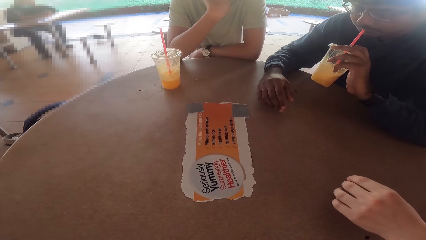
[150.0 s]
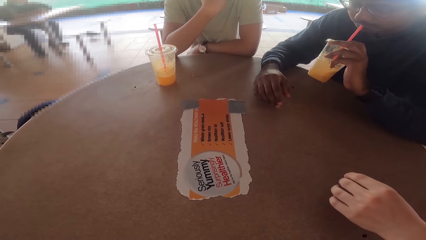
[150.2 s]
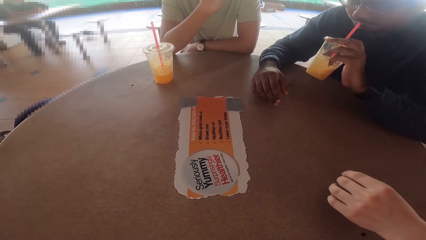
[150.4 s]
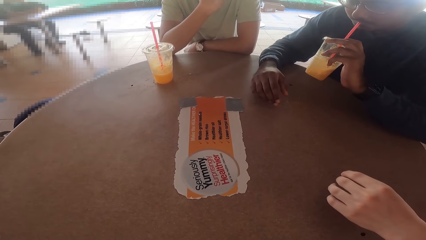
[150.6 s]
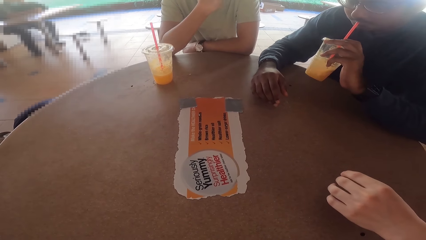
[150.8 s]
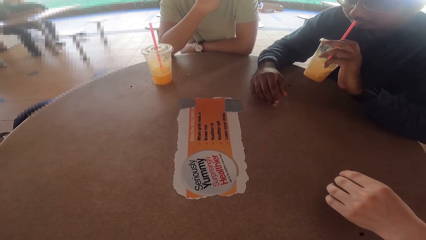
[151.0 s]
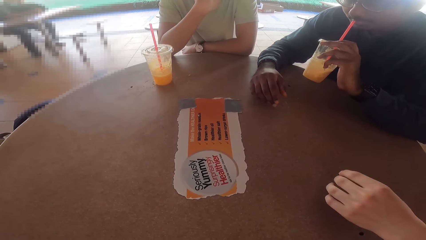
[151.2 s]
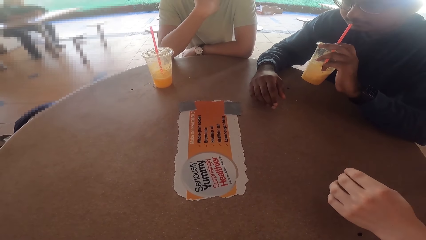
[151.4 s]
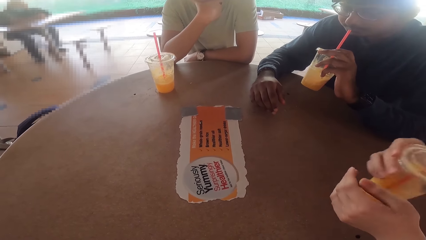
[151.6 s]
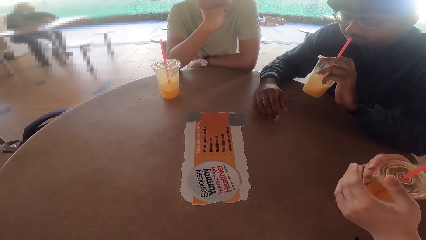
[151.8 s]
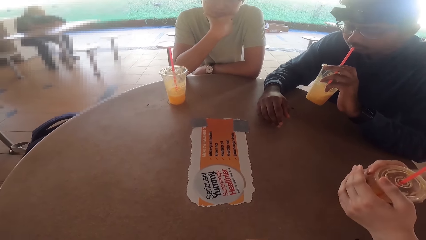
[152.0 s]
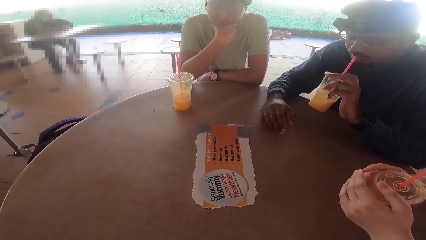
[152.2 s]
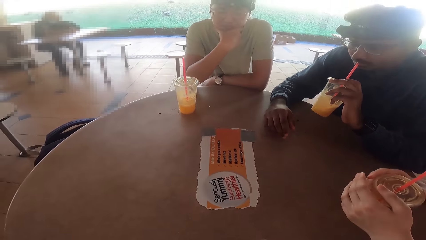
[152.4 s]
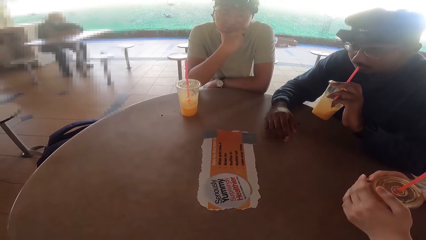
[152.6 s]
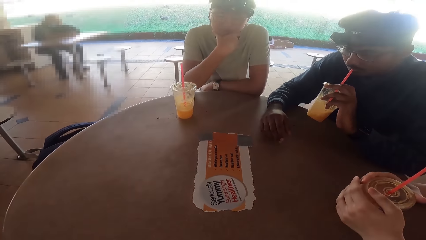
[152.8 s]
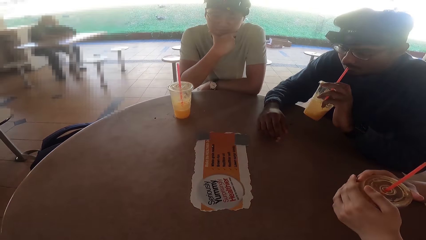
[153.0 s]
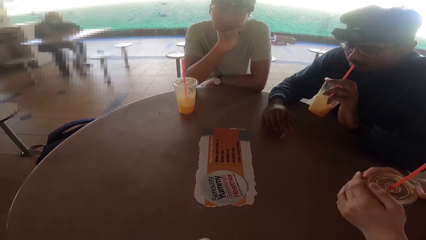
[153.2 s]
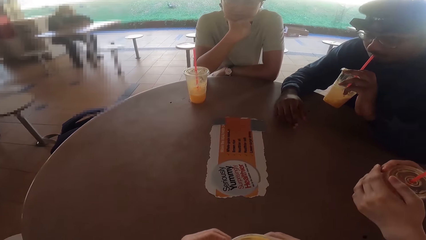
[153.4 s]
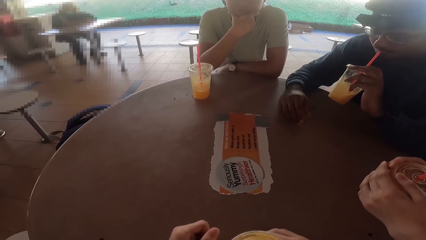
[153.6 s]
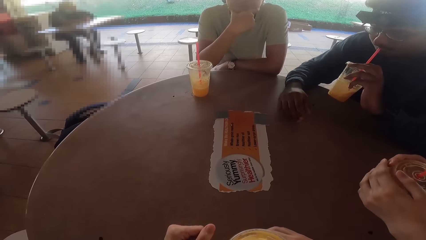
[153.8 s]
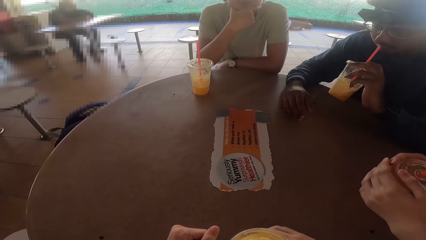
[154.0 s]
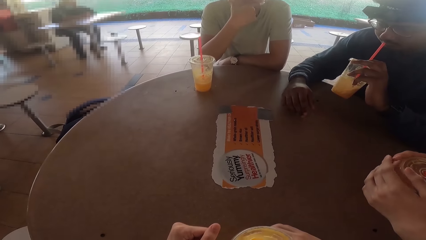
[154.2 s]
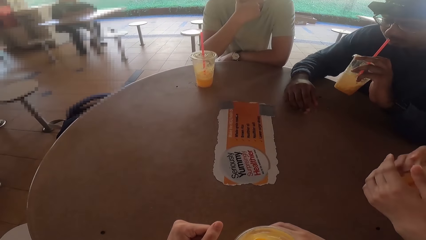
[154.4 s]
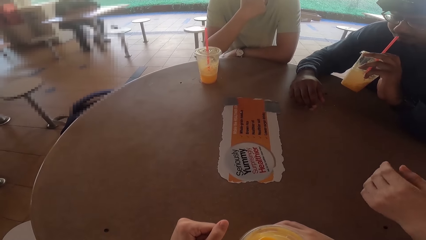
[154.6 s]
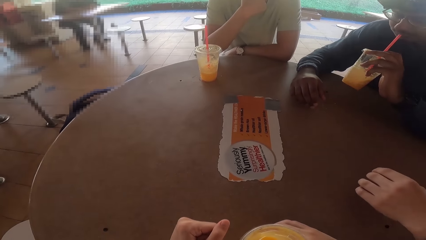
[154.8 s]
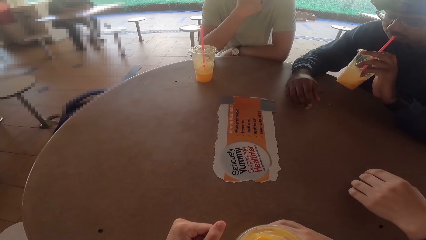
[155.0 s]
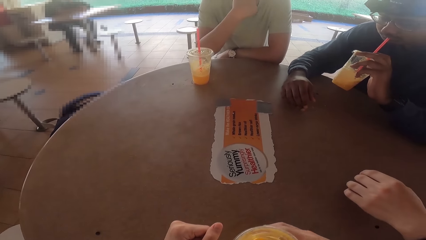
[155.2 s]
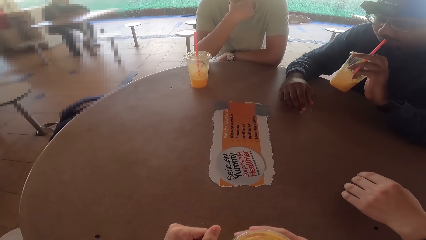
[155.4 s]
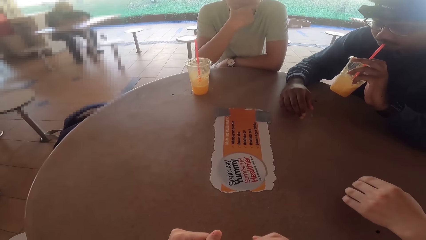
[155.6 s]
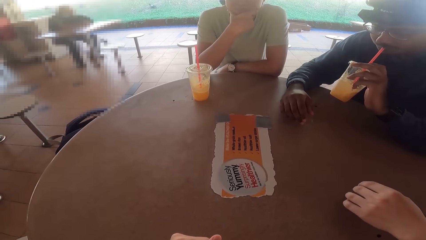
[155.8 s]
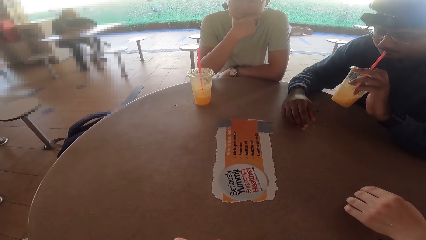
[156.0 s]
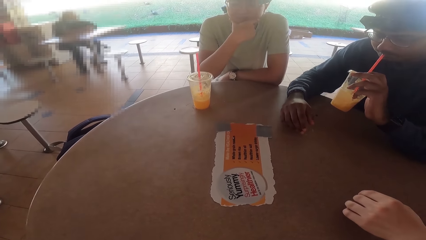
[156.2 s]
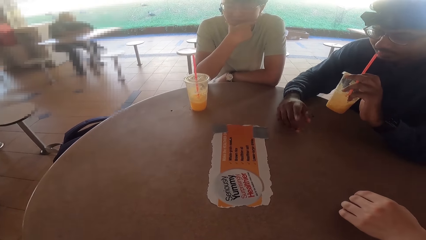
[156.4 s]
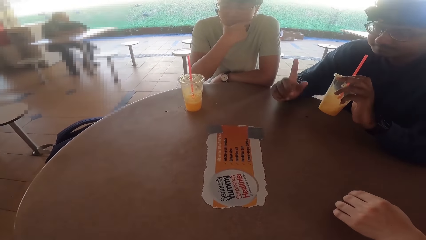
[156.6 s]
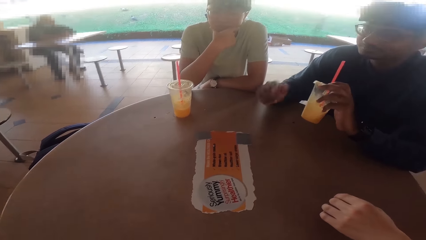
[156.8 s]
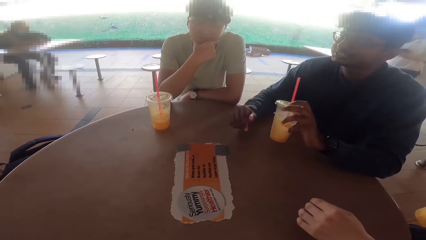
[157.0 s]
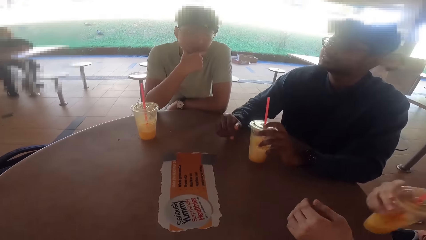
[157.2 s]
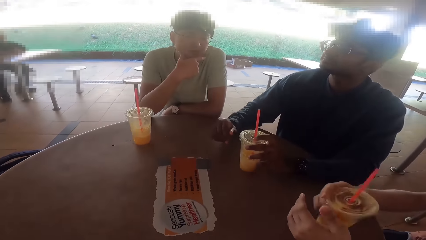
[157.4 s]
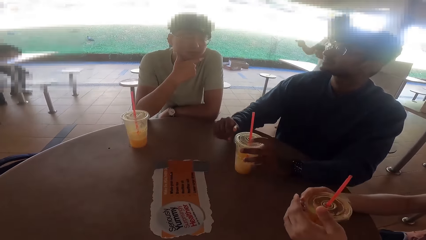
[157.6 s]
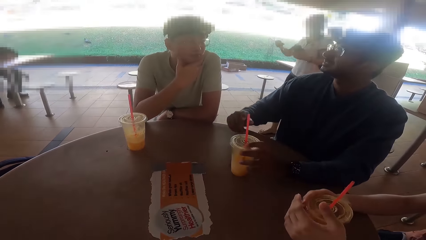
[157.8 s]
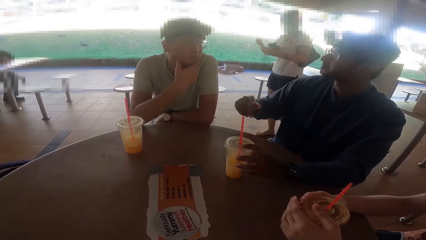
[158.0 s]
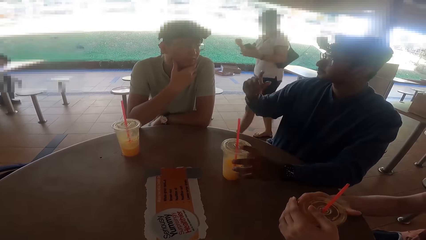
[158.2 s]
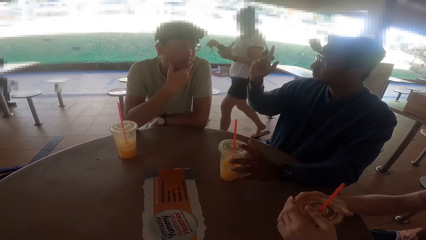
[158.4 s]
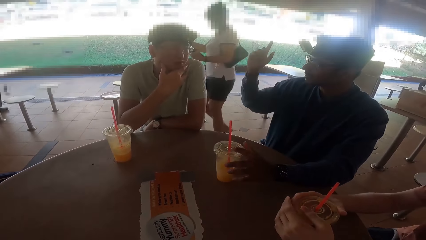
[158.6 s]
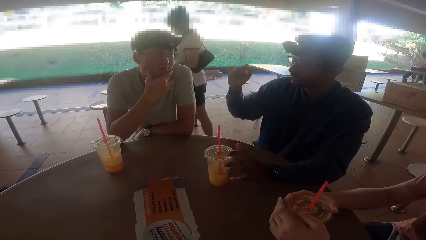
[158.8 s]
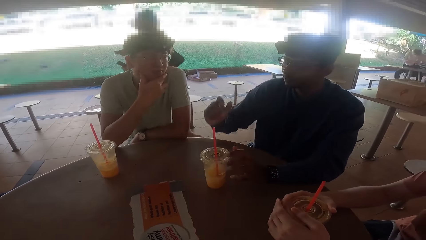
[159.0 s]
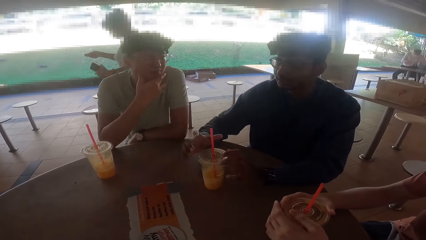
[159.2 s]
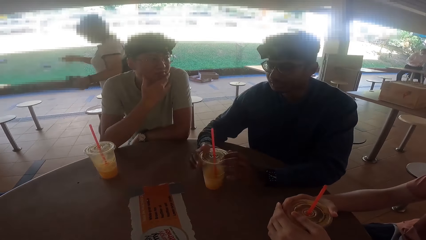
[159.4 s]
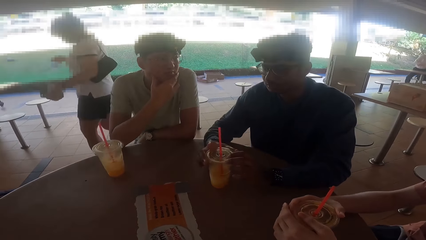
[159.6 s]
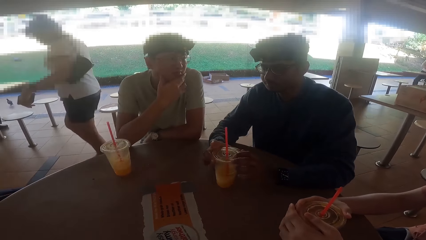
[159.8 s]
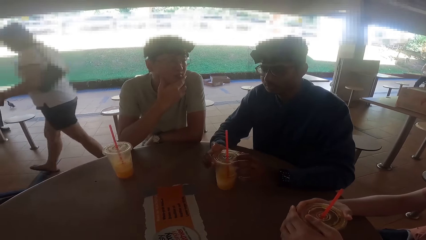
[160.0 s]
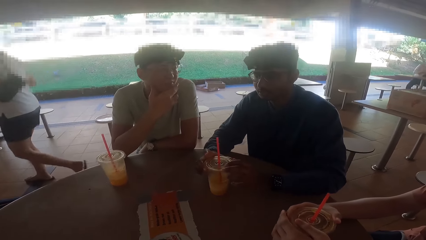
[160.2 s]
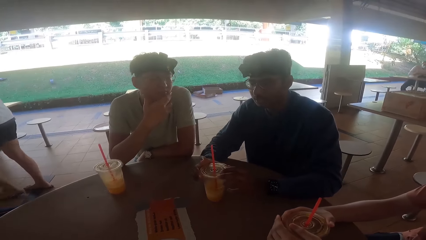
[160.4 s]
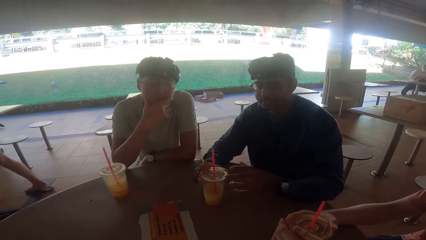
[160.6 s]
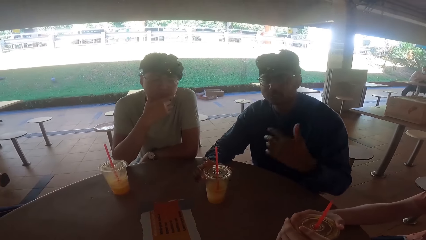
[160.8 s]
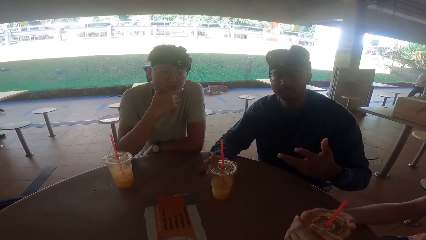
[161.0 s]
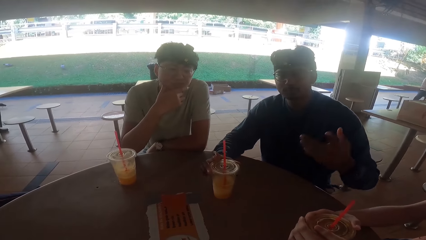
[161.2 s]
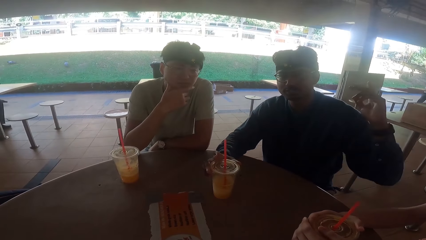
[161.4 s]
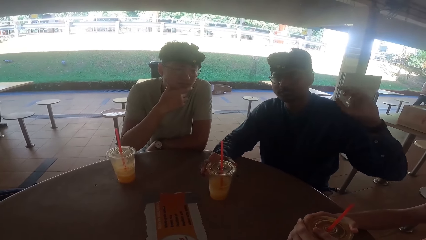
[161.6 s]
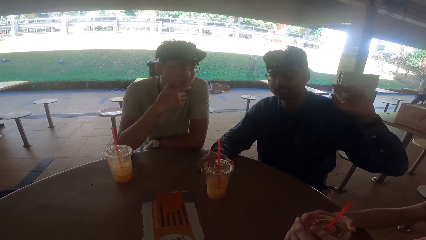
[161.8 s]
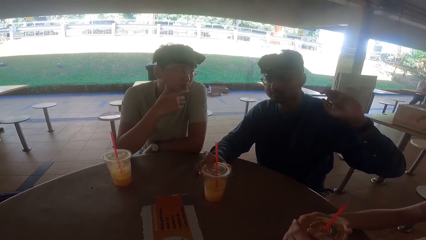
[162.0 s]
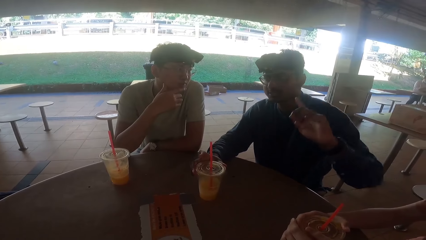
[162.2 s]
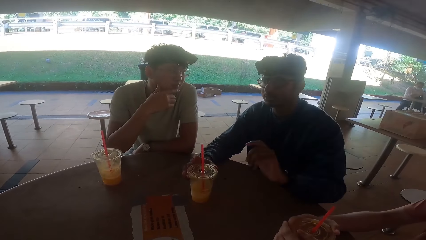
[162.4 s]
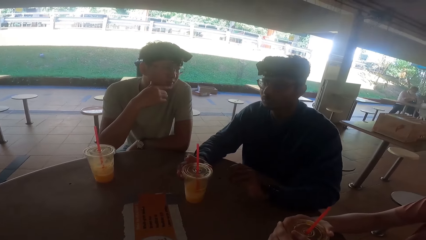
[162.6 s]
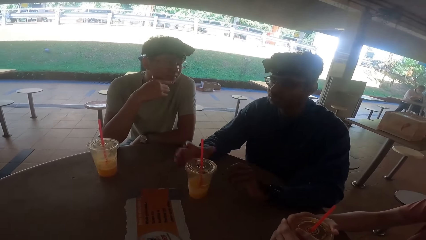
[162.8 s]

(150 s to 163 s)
A person talks to the camera wearer, another person and a third person. The first person puts the juice on the table.

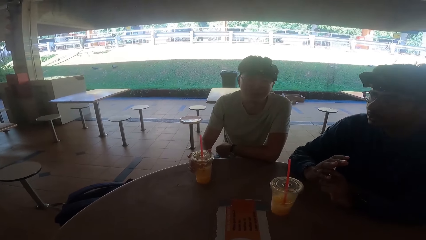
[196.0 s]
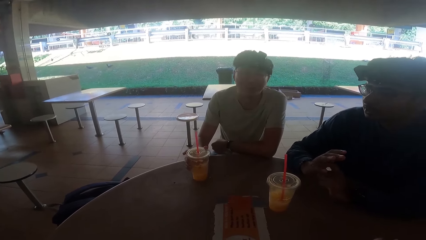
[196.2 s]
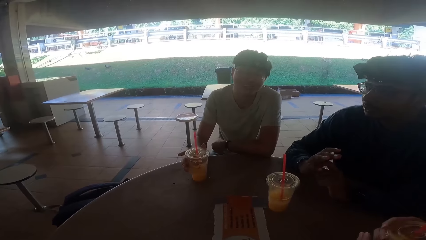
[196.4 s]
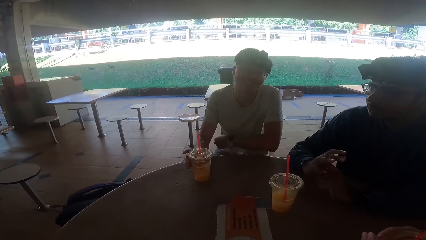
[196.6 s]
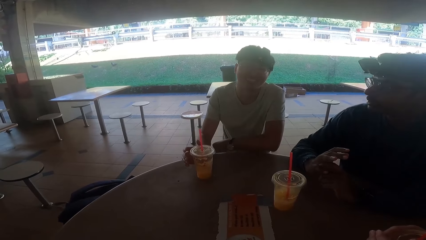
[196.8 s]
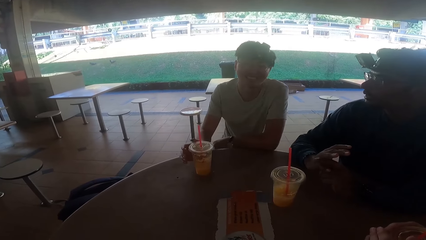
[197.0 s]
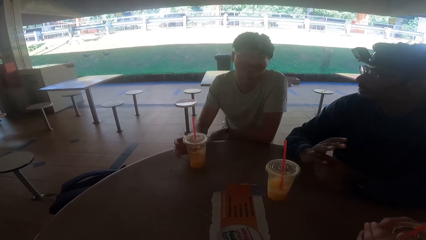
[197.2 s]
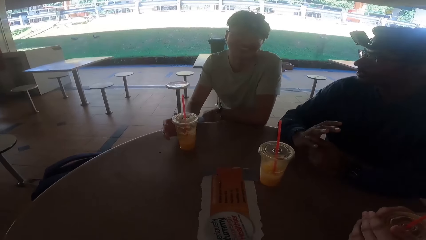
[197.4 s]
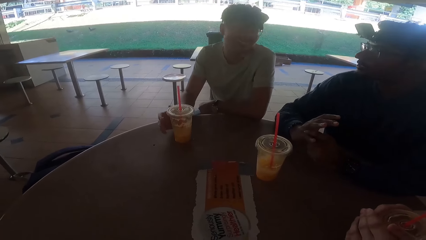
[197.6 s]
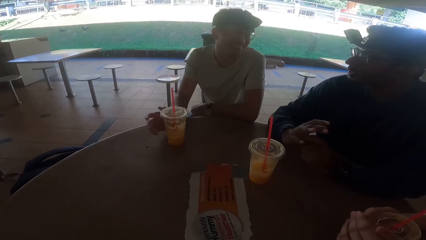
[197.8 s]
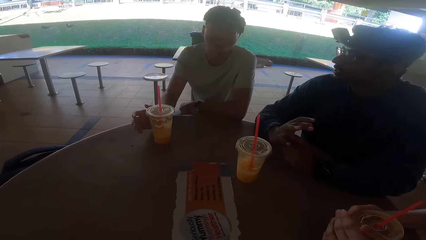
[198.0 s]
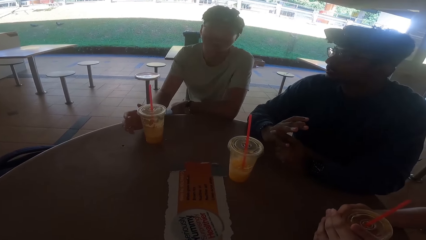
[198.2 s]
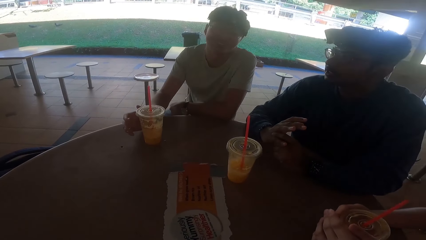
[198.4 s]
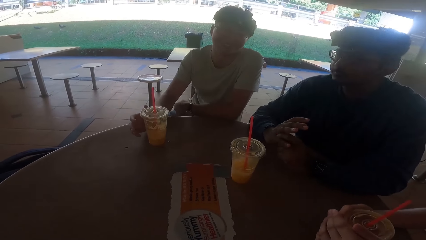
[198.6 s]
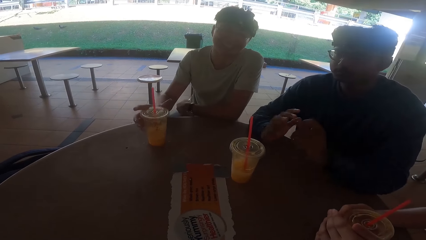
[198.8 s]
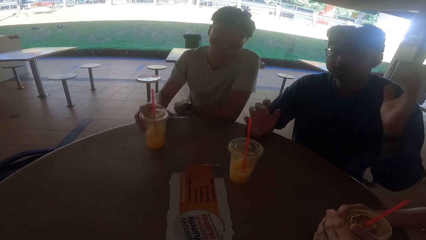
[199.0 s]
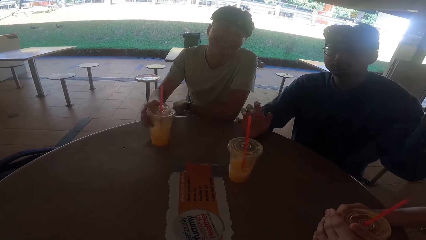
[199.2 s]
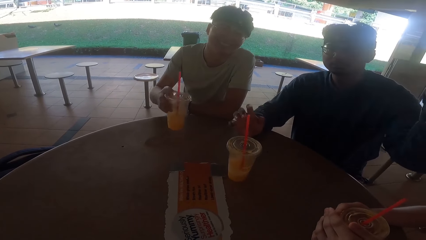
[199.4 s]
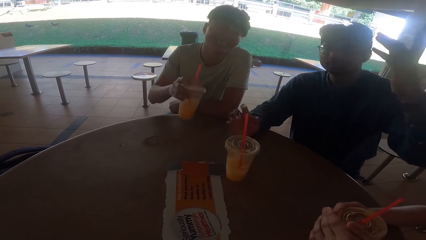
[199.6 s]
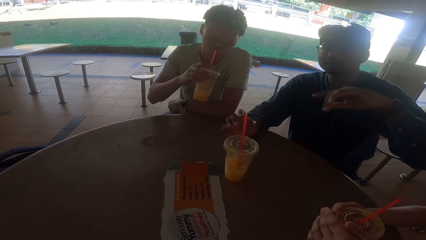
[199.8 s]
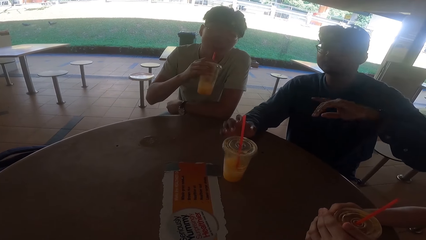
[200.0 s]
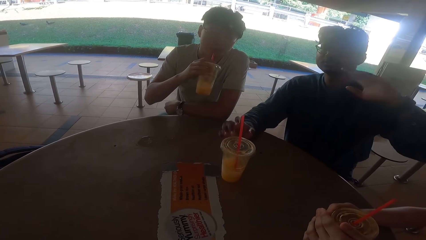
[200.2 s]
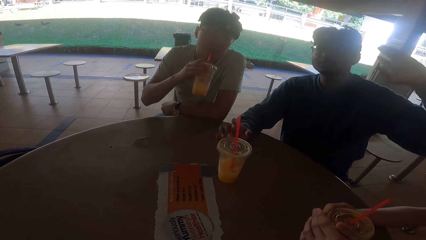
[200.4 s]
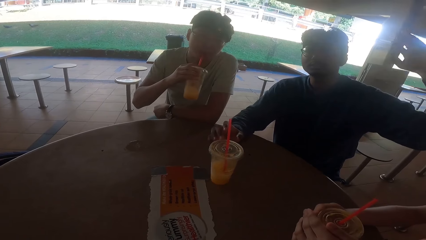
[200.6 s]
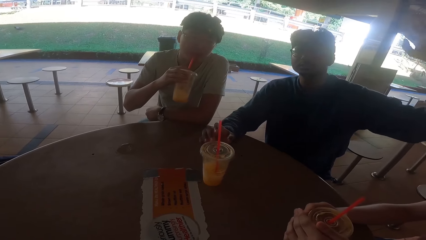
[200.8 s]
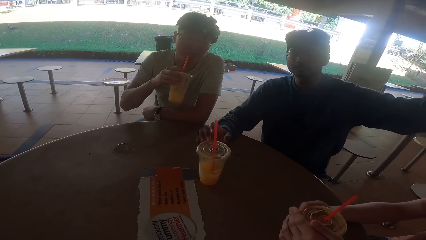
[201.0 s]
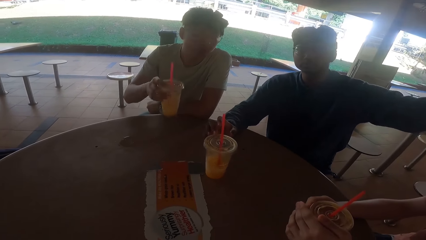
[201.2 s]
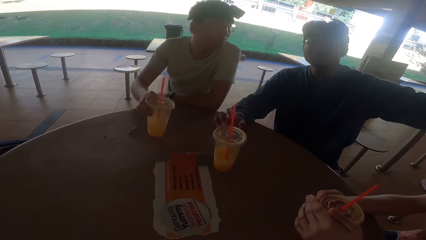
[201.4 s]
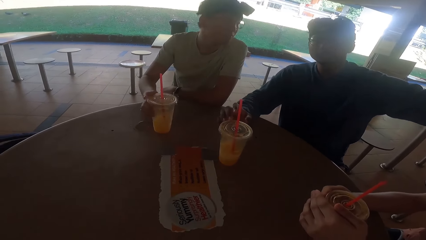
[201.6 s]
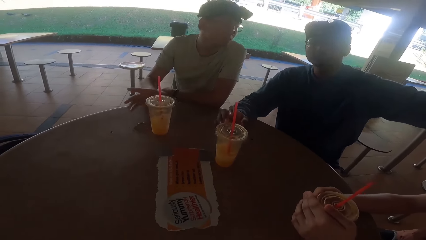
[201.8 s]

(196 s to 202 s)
A person drinks the juice and puts the juice on the table.
